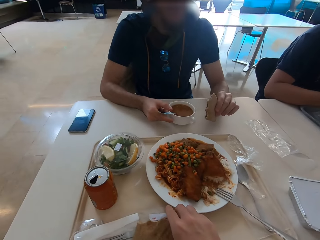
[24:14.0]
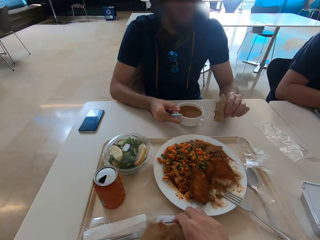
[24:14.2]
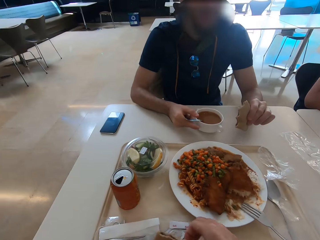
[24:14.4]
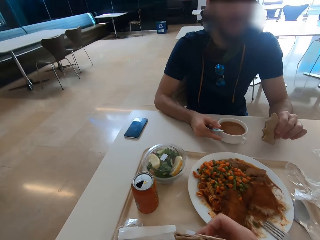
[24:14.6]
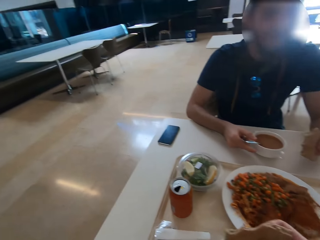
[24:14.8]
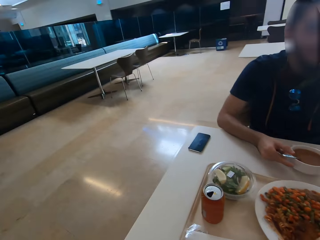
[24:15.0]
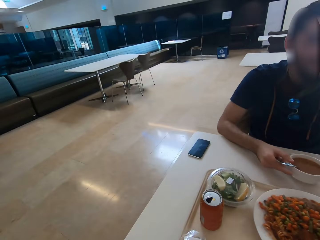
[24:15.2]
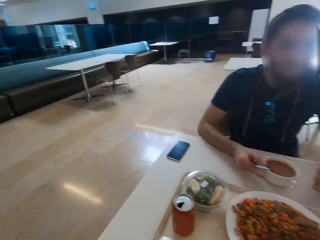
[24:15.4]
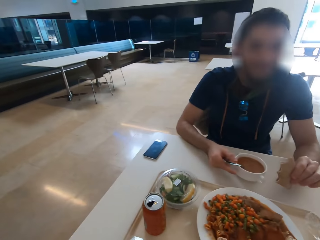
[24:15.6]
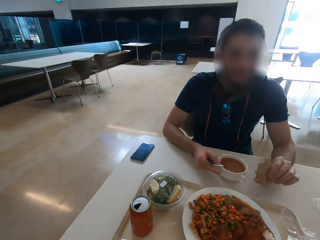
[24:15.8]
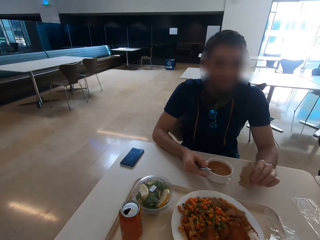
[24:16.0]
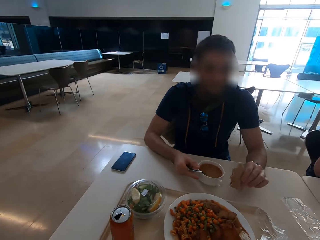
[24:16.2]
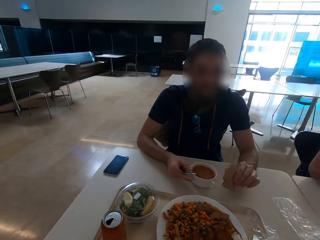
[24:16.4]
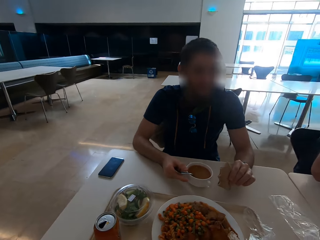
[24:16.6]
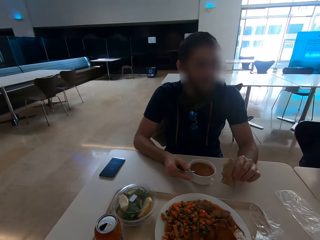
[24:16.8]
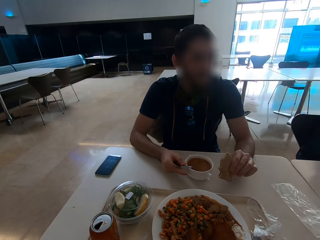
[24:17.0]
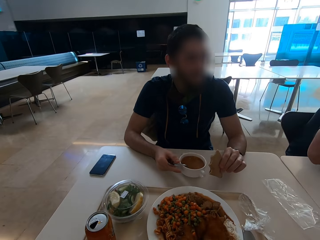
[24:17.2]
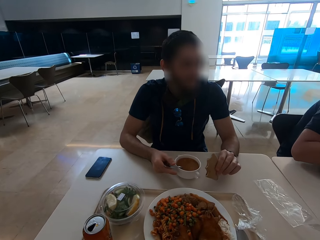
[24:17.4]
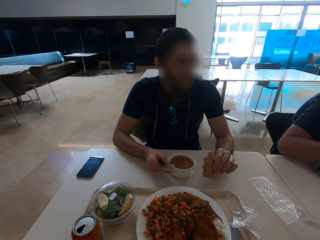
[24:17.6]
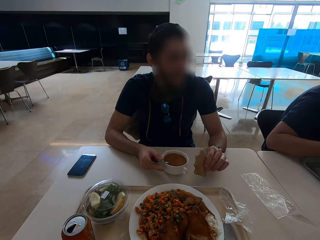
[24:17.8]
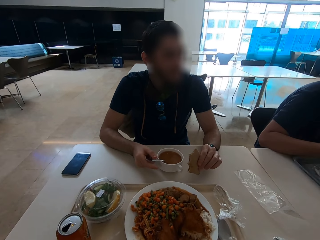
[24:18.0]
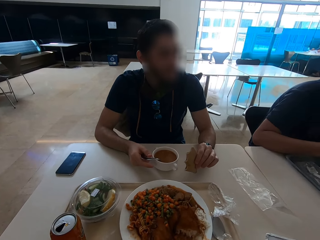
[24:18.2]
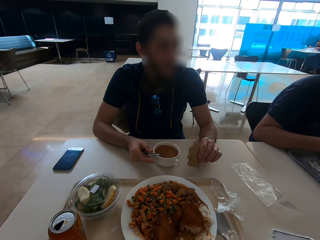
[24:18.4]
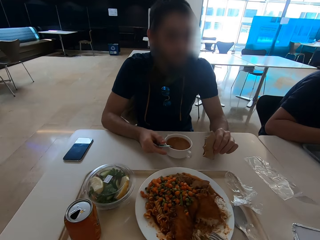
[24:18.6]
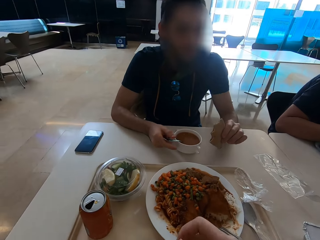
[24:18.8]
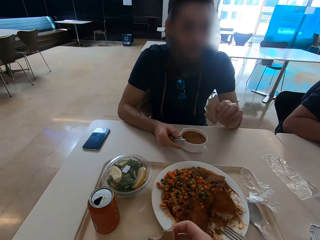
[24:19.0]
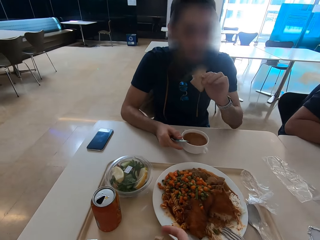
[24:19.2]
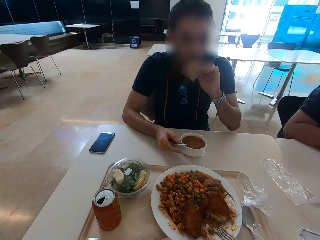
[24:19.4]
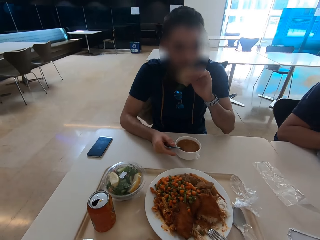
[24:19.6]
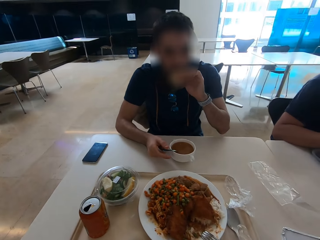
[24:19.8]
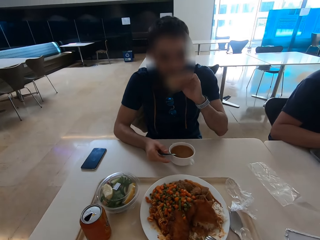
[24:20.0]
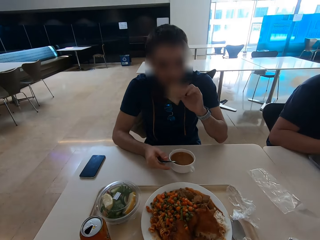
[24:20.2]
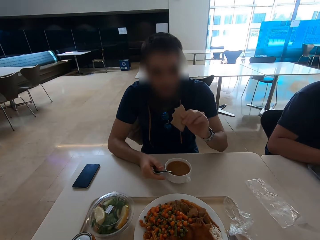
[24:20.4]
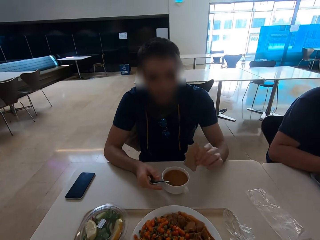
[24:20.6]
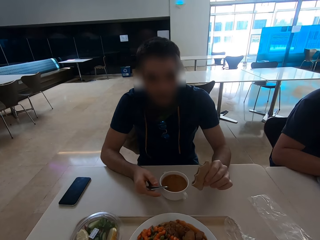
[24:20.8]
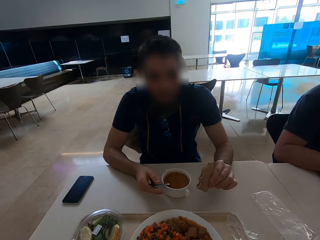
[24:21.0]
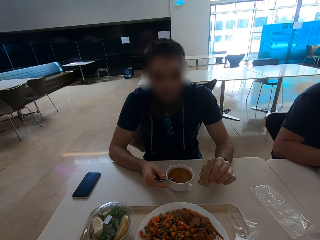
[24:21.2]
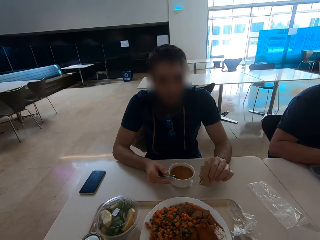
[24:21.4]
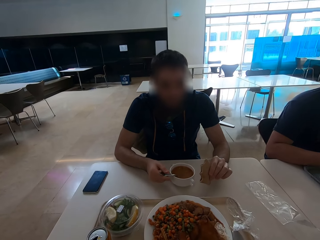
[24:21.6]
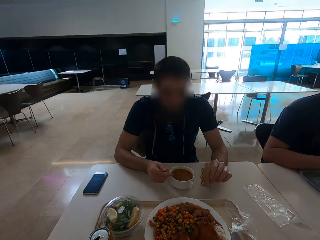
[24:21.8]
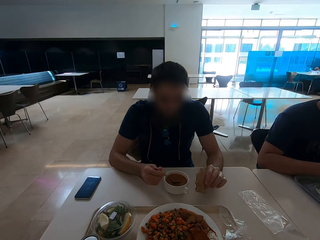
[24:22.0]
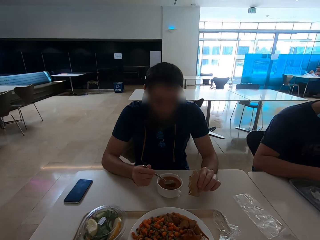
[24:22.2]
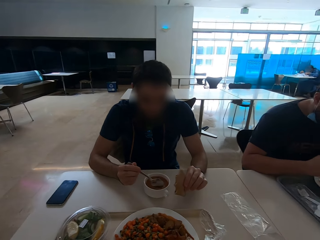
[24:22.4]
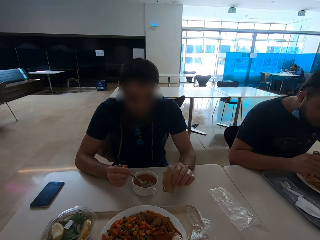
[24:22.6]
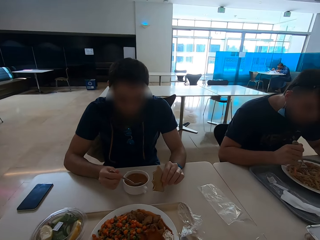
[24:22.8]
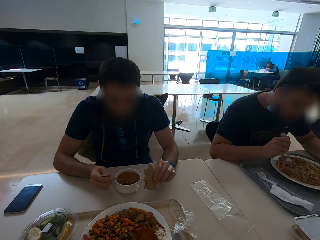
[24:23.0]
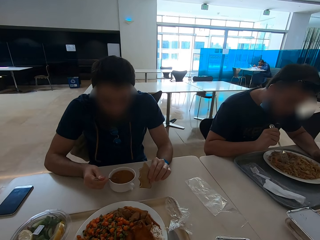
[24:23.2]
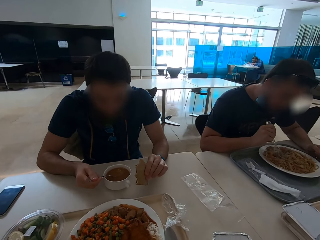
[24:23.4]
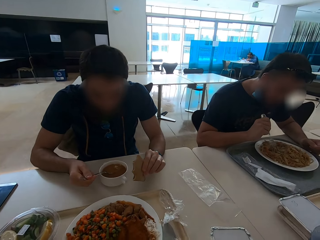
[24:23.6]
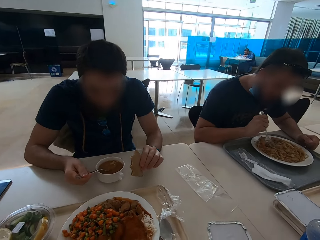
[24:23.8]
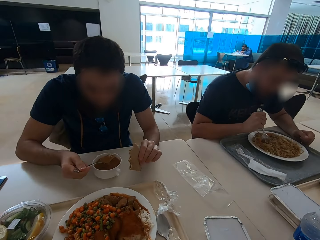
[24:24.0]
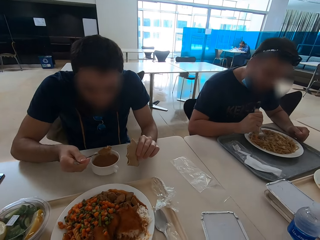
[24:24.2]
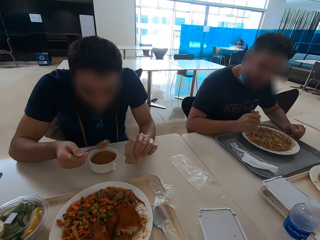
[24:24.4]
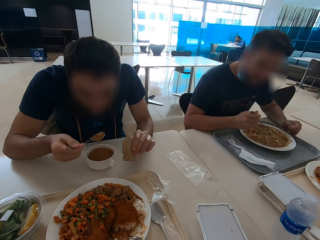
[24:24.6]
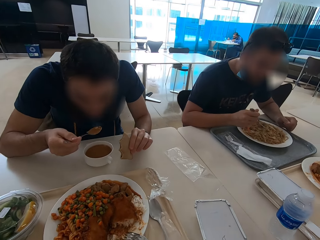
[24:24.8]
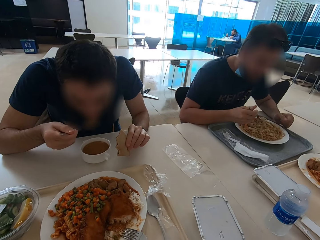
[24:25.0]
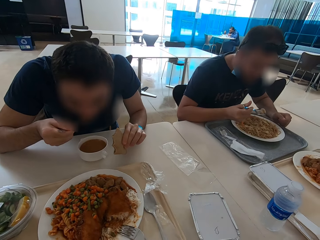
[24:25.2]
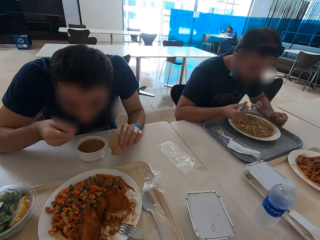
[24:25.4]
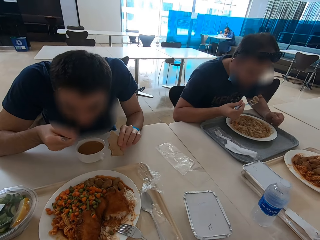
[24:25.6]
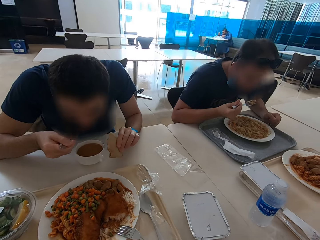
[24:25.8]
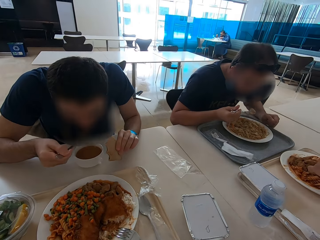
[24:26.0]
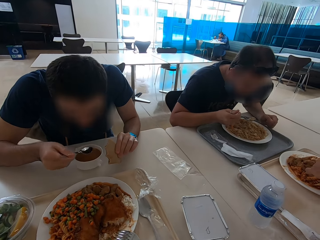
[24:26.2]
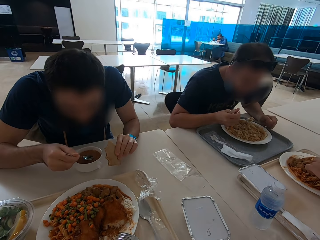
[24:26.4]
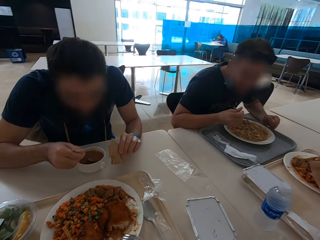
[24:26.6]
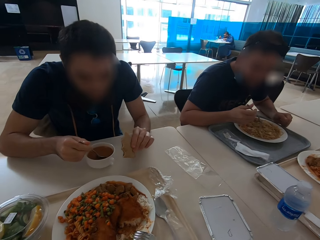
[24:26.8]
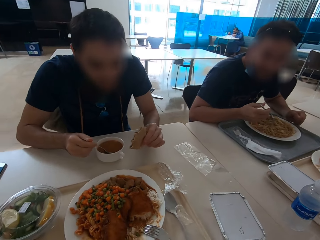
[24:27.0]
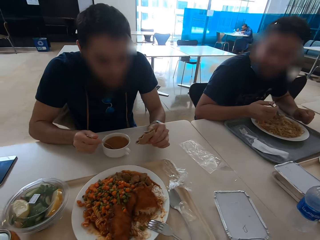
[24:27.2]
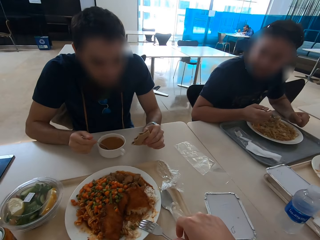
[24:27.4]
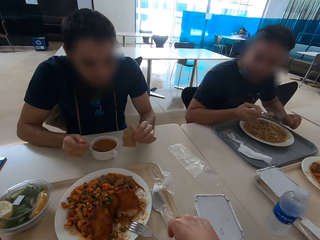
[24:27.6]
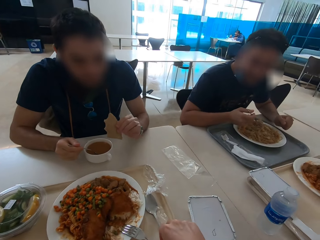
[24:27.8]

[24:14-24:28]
The camera wearer eats the chapati. A man eats food. The man eats food again.

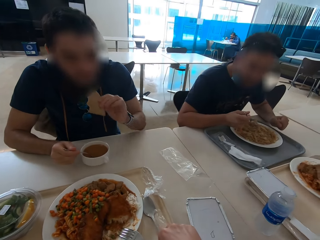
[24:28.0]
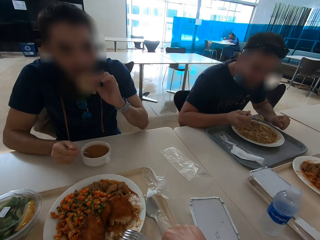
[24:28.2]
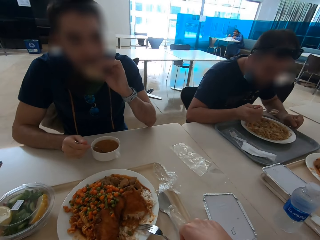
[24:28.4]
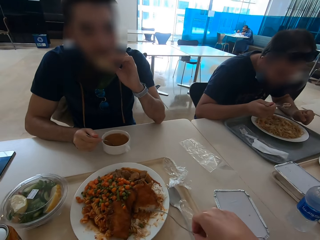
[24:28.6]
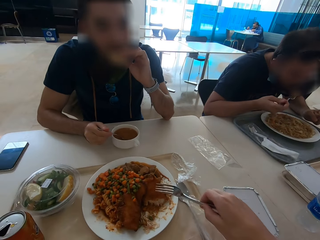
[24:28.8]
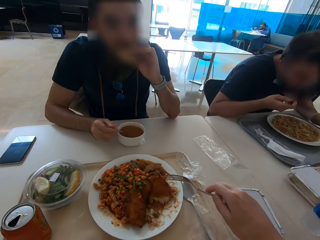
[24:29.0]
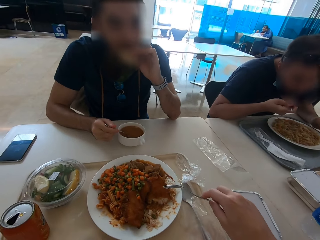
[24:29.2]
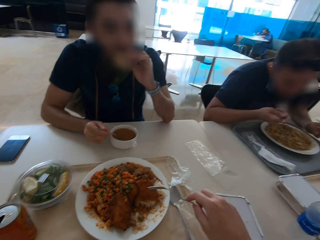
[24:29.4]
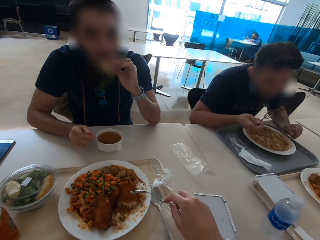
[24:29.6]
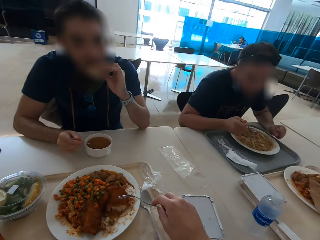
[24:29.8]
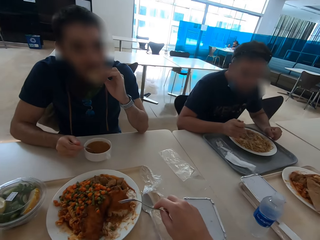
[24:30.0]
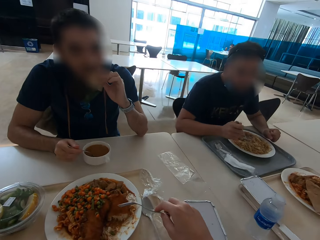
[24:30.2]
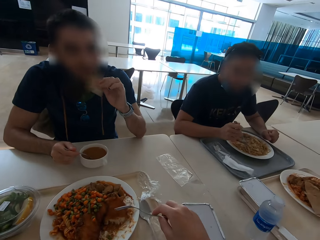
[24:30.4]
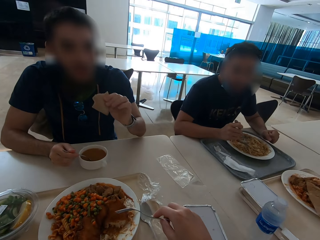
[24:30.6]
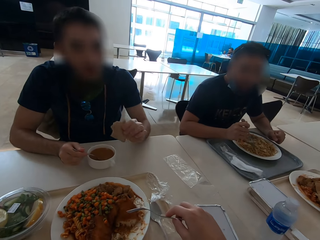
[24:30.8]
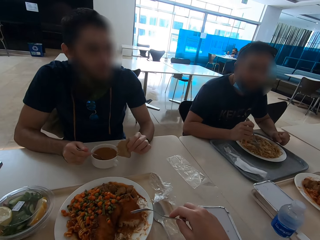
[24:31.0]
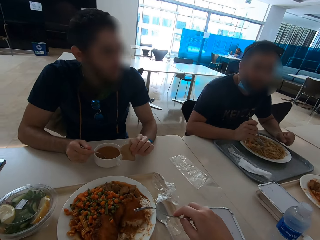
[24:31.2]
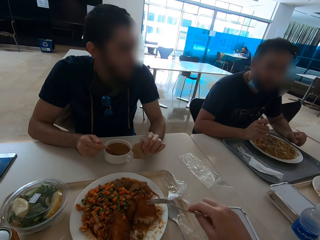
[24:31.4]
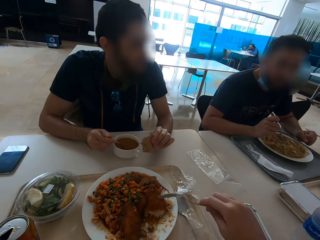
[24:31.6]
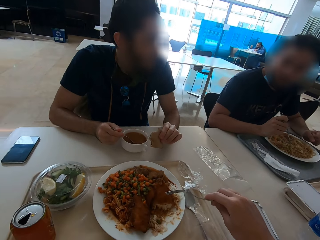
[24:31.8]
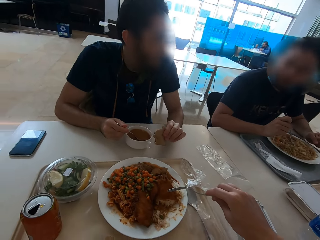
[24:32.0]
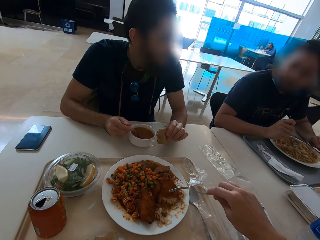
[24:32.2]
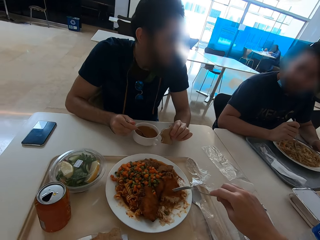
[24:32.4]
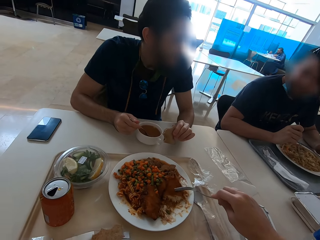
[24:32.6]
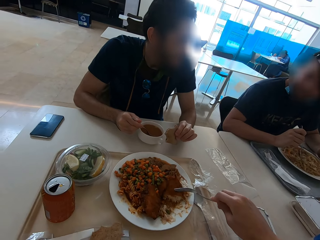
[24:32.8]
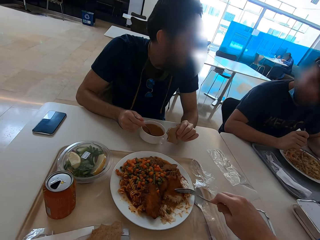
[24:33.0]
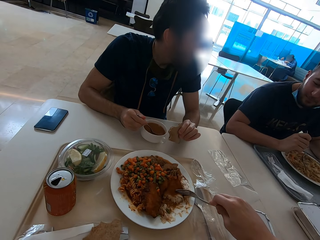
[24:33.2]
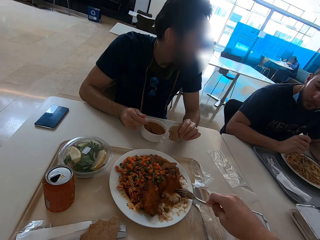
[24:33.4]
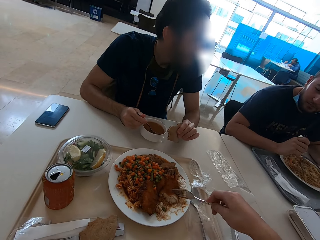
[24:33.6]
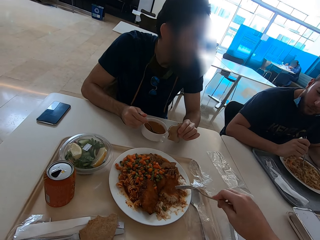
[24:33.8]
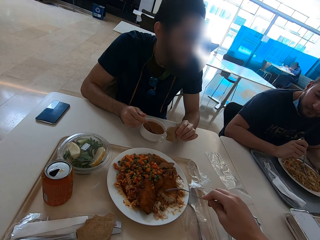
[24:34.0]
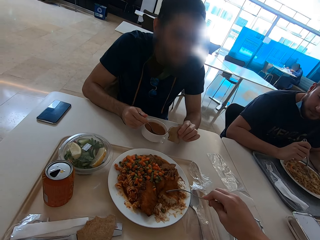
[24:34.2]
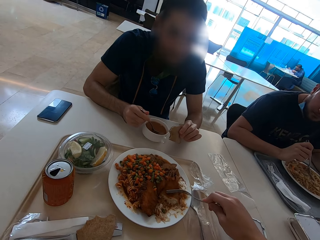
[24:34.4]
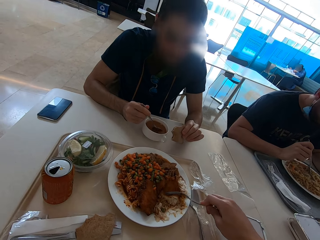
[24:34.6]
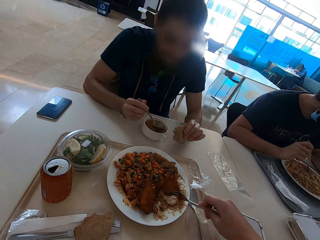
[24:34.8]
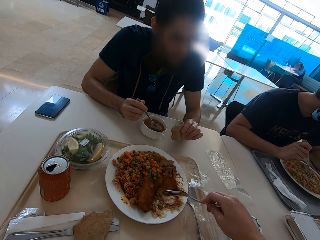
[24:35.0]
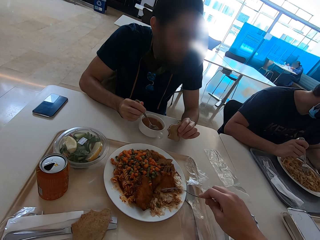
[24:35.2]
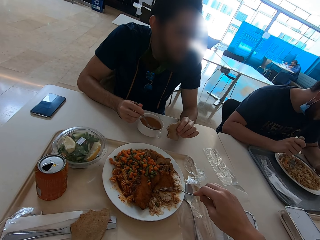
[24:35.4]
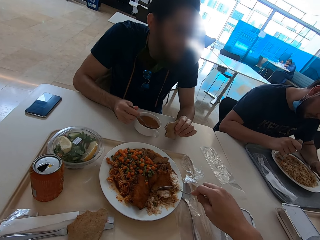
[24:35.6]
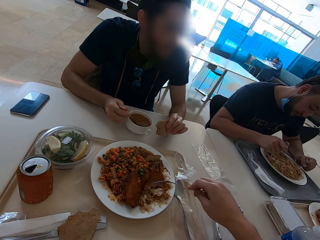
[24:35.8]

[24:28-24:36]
A man eats chapati. The camera wearer picks up the fork. They hold the fork. They eat. They scoop food.
